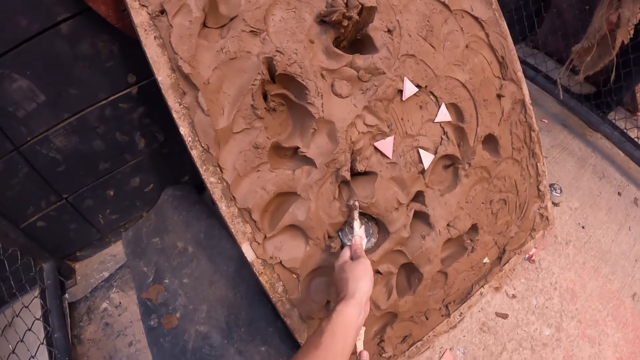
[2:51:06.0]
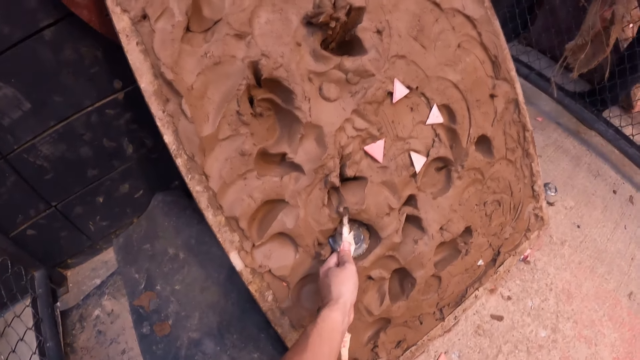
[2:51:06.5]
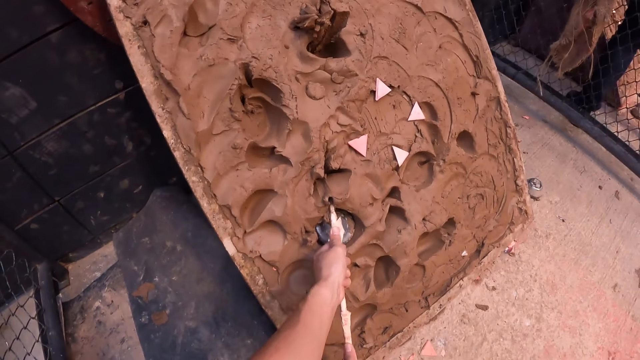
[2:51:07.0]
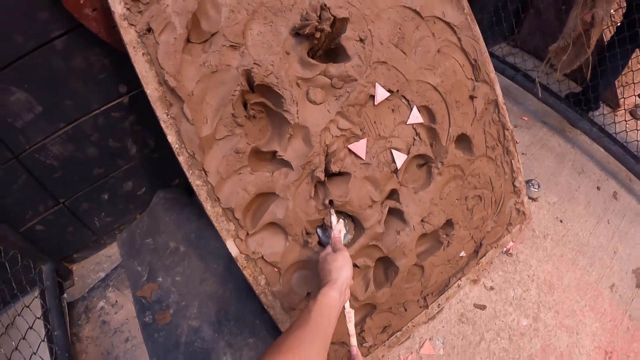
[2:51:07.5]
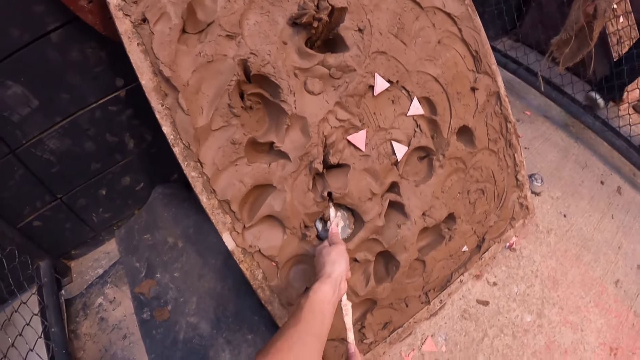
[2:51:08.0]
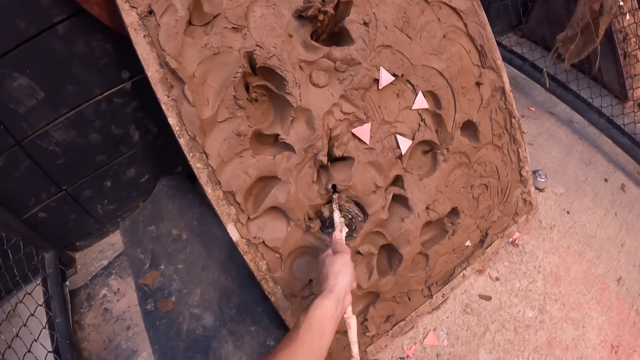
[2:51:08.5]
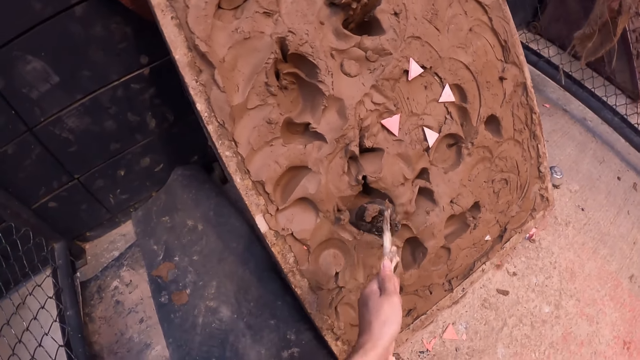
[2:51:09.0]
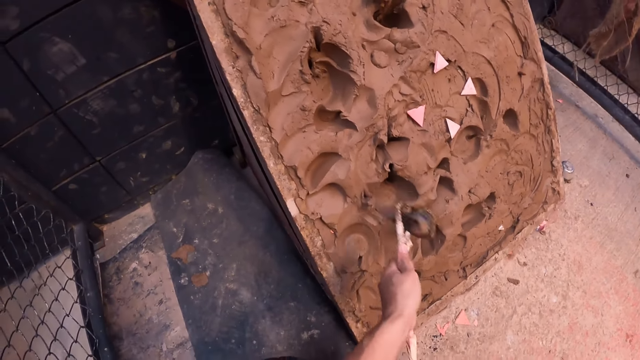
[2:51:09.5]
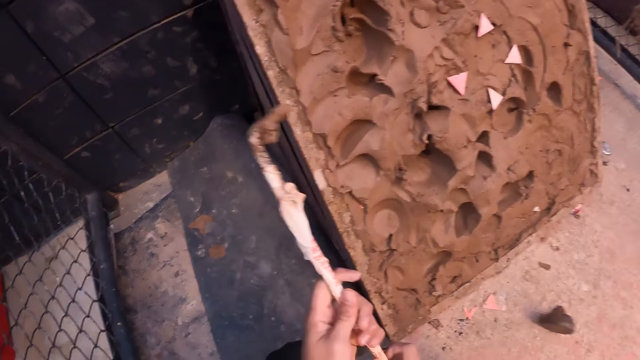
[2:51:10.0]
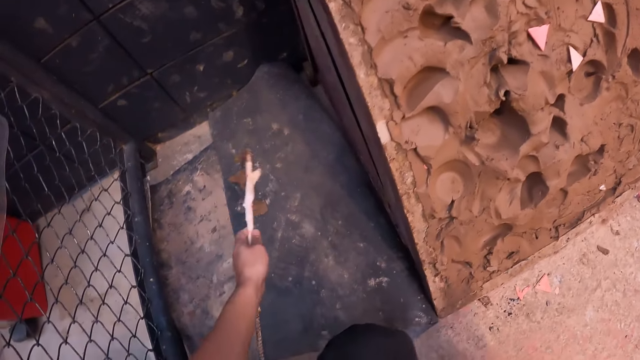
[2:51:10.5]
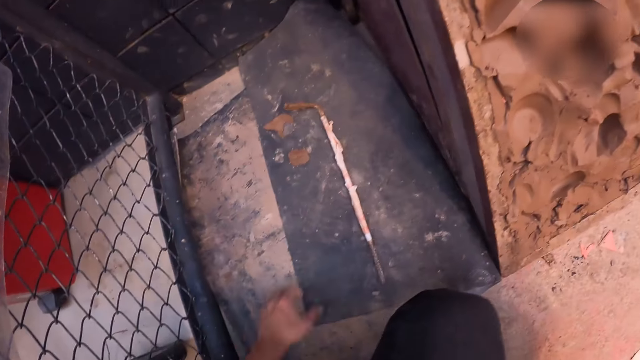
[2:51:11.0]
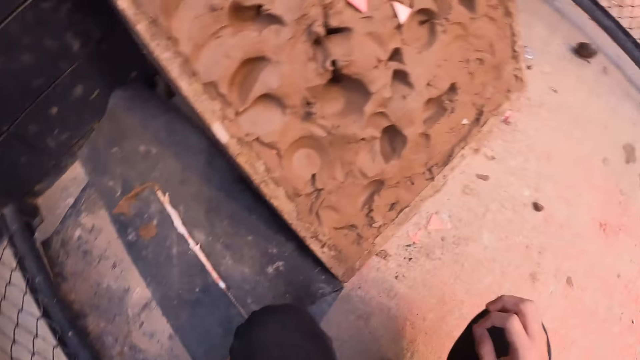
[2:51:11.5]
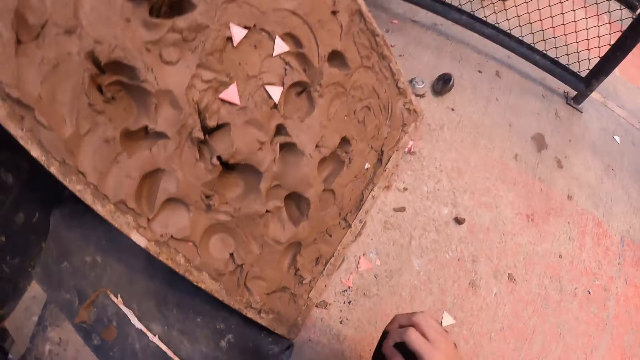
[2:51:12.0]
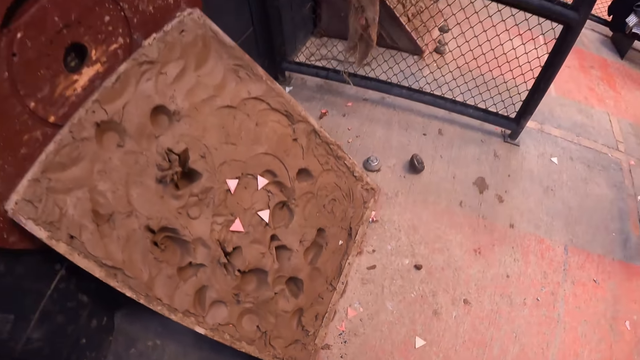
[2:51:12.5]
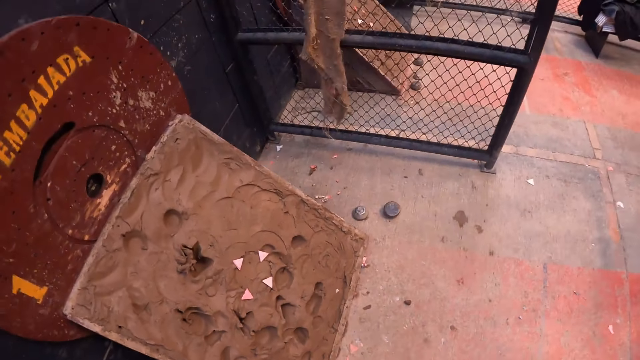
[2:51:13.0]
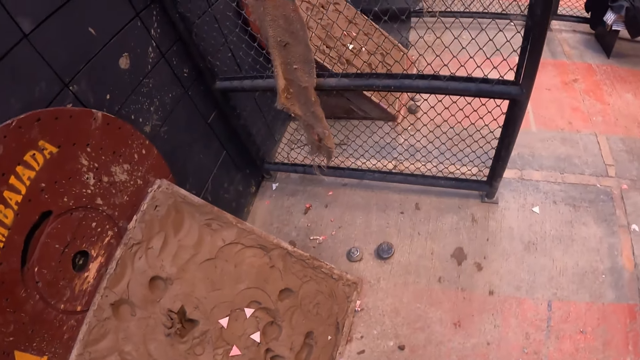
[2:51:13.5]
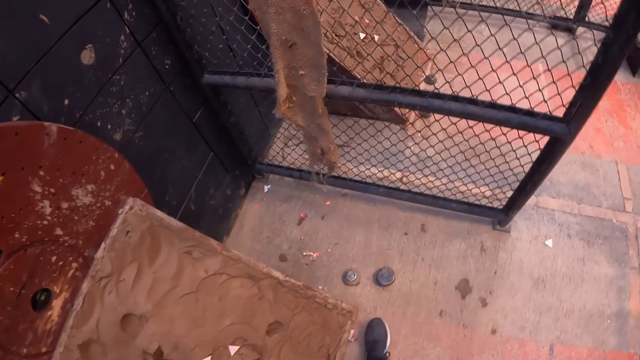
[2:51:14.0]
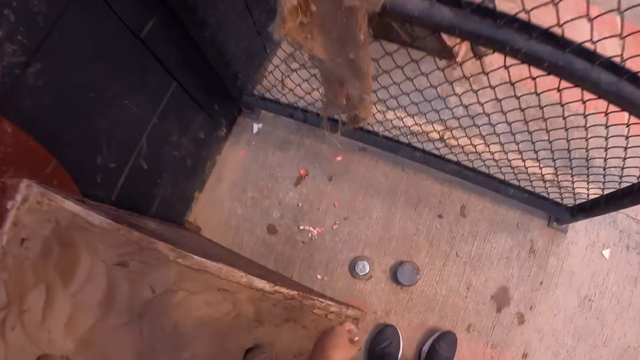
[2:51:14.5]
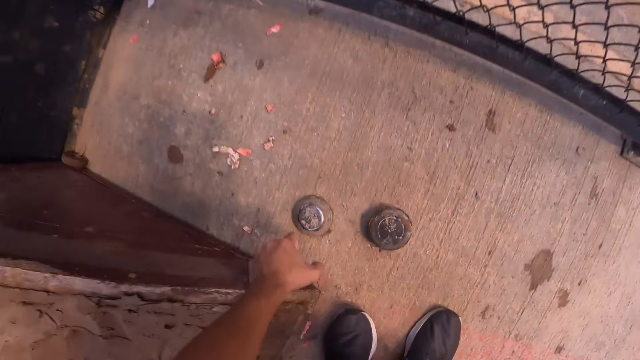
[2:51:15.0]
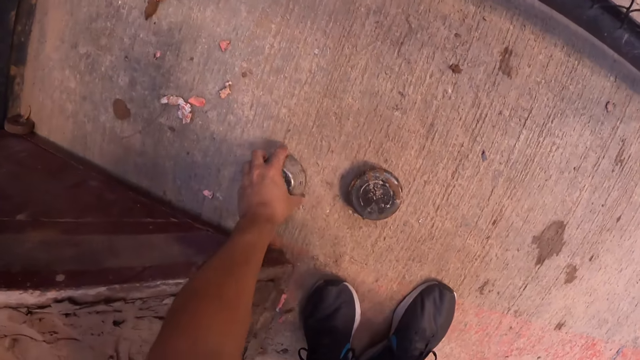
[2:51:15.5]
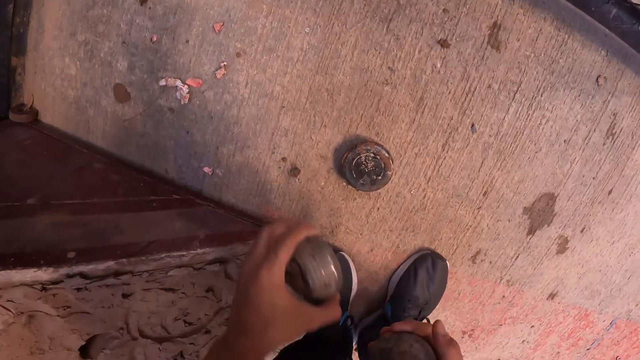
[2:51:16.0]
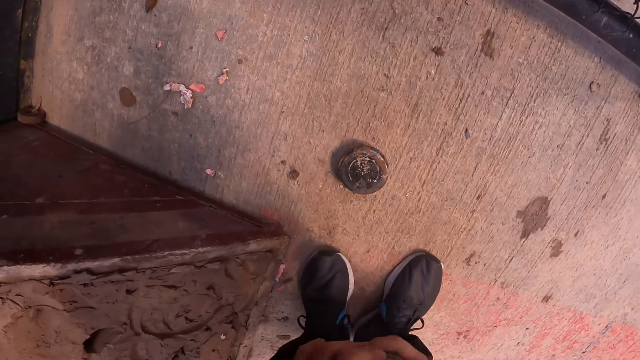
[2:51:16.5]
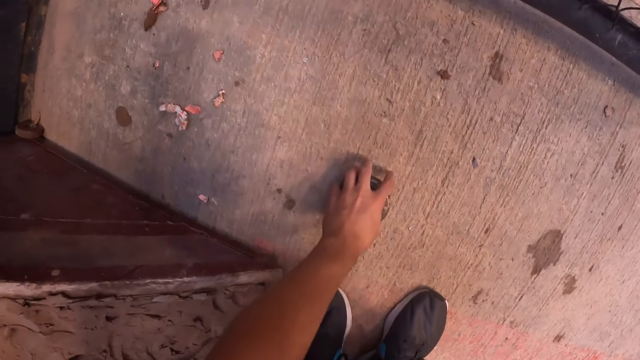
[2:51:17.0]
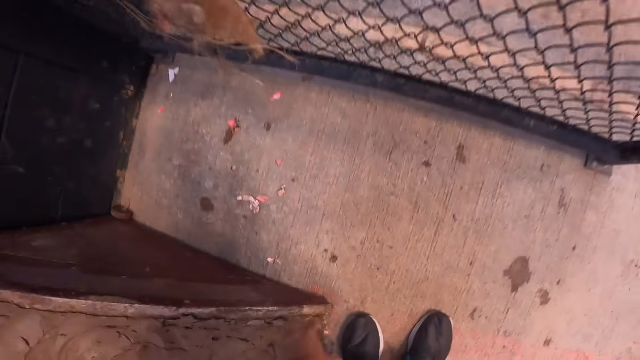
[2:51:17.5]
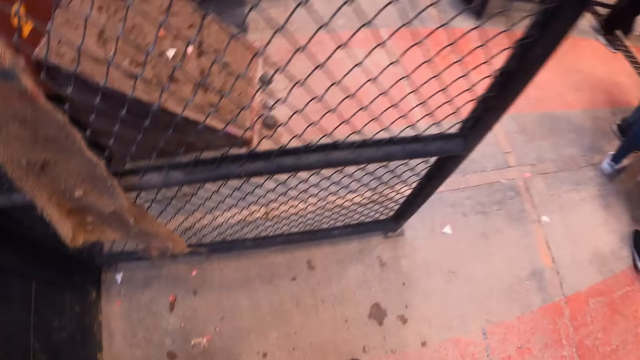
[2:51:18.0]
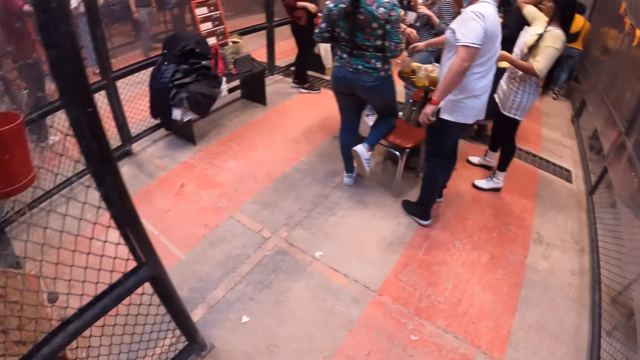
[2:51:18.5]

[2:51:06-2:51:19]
The camera wearer drops the rod on the floor. He picks up the metal discs from the ground with his left hand. He passes the round piece of metal from his left hand to his right hand. He picks up the round piece of metal from the floor with his left hand.

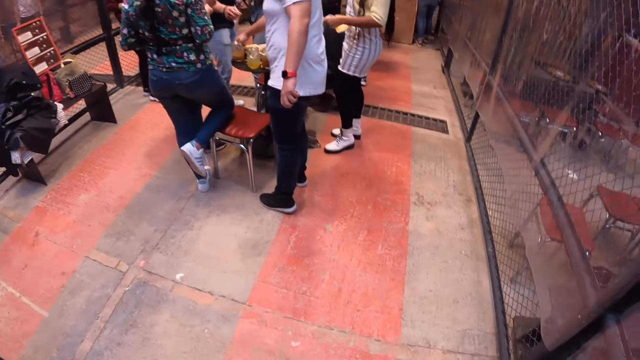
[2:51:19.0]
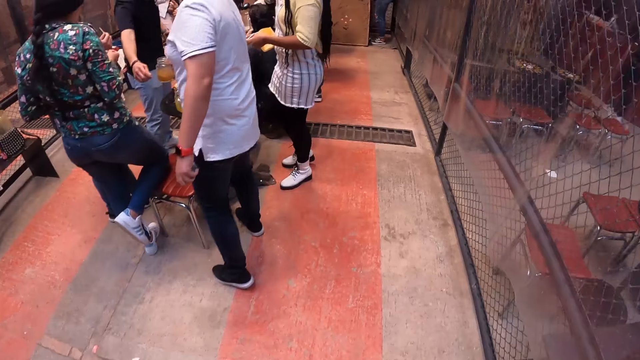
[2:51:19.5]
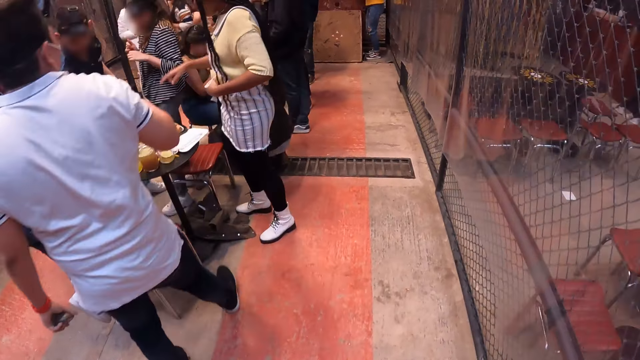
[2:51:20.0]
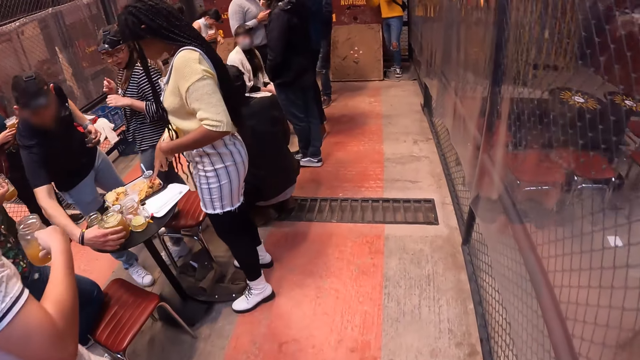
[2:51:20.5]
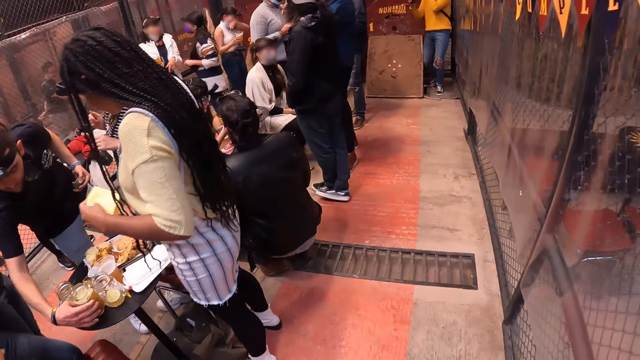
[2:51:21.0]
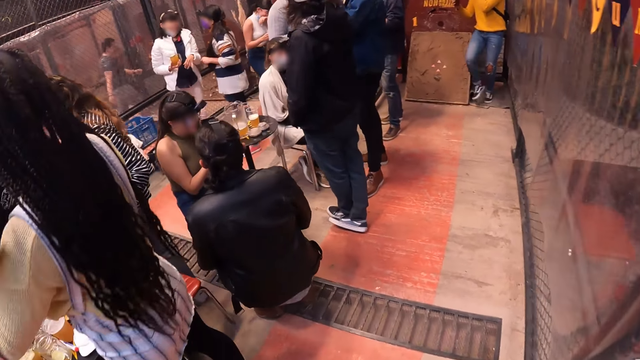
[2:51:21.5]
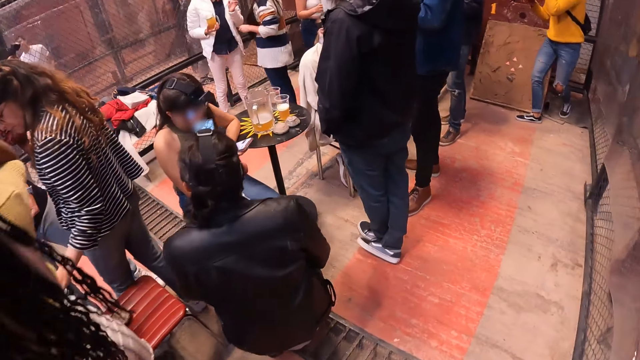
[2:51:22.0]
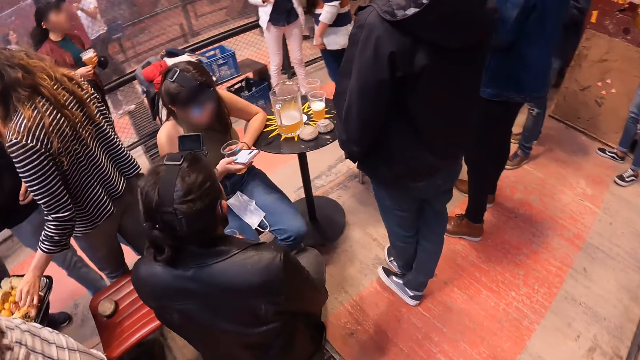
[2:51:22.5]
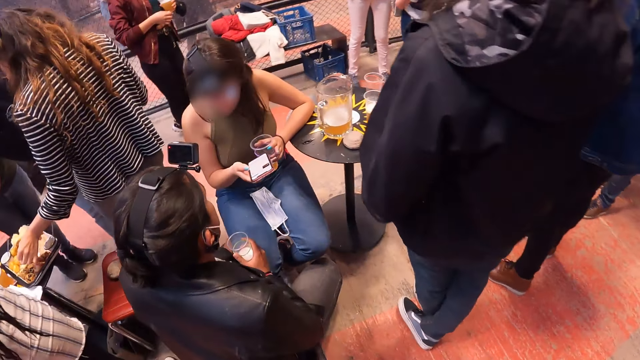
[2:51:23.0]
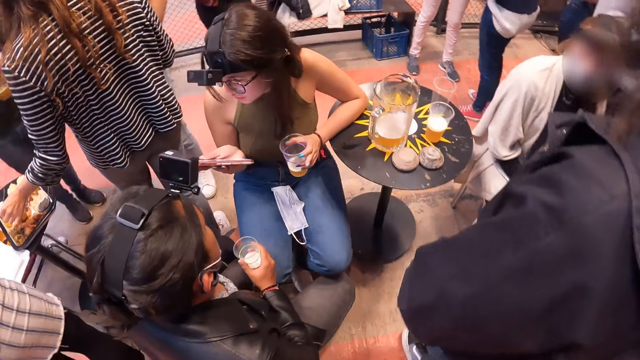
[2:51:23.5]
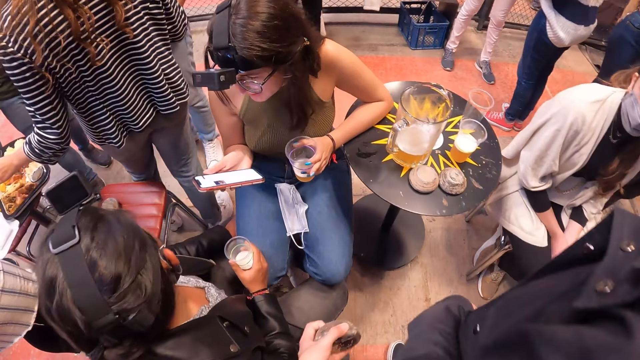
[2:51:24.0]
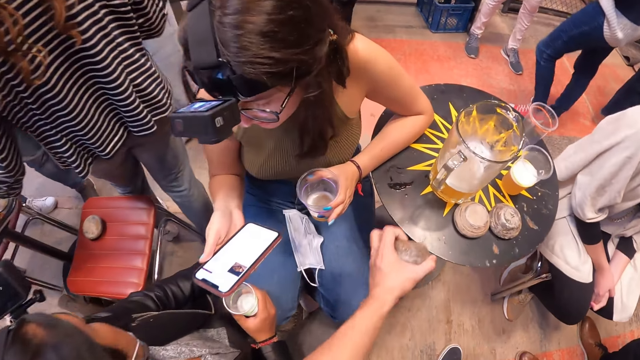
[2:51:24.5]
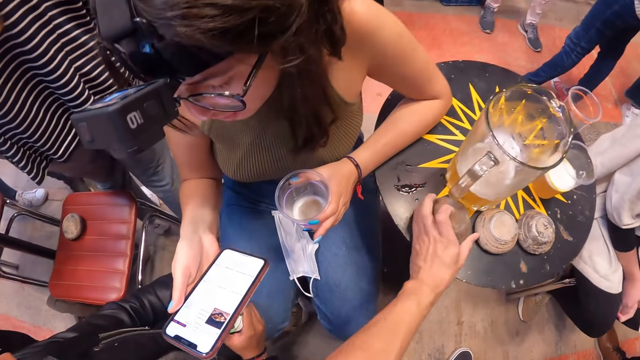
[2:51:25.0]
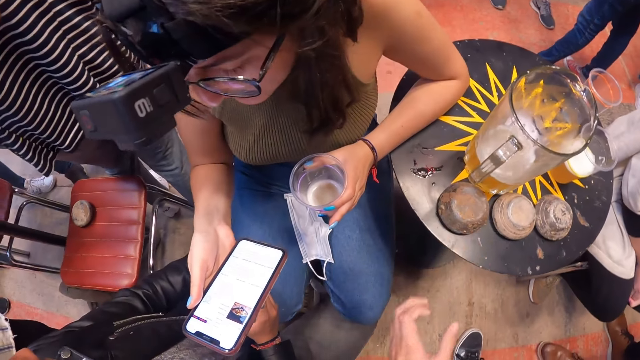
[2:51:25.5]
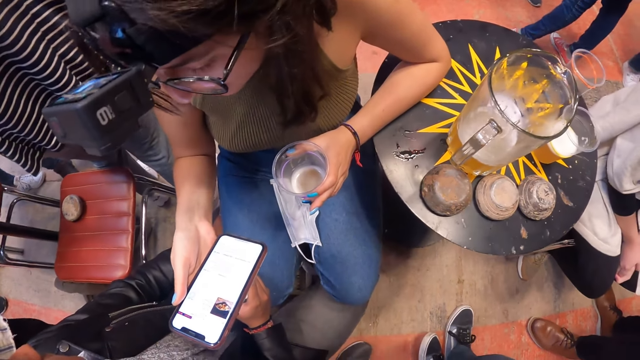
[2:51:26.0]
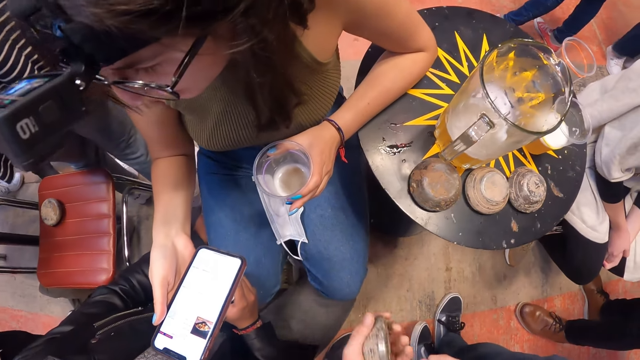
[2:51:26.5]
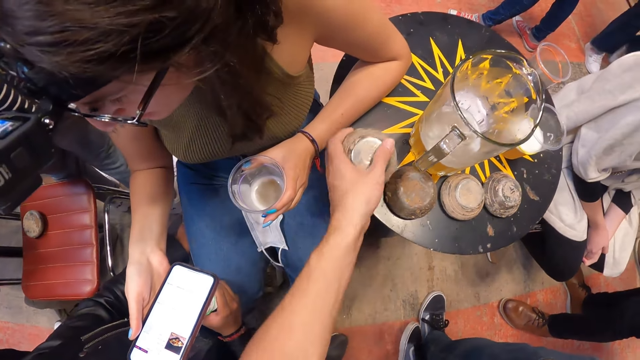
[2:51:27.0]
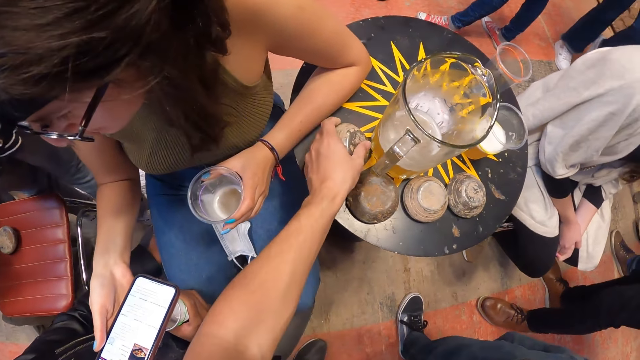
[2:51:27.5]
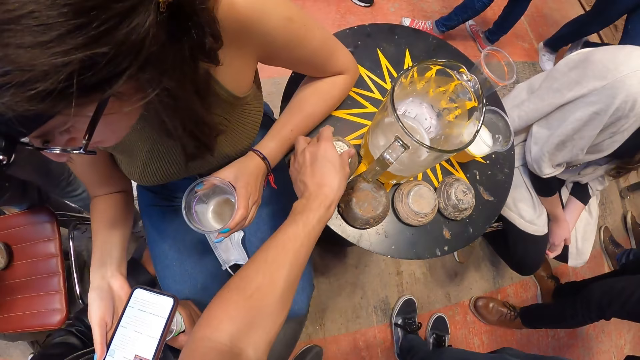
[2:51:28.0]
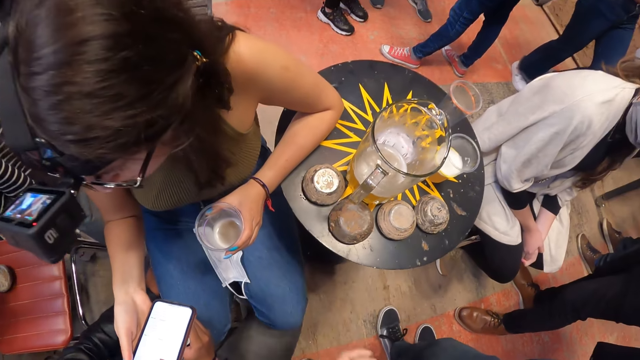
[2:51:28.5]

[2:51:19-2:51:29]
The camera wearer walks inside the pub. He drops the round piece of metal on a table with his left hand. A woman interacts with a man. The woman operates a mobile phone with her right hand. The camera wearer drops the round piece of metal on the table with his left hand.
